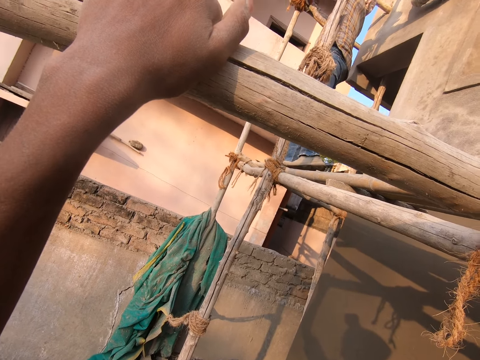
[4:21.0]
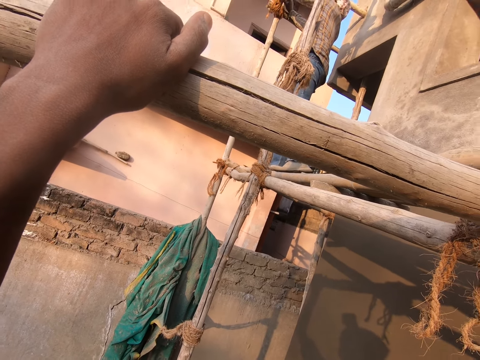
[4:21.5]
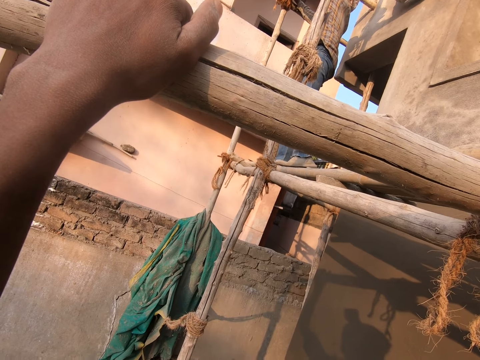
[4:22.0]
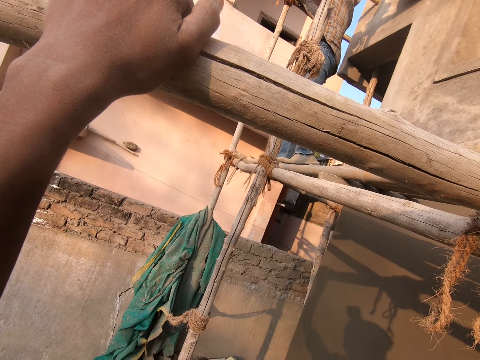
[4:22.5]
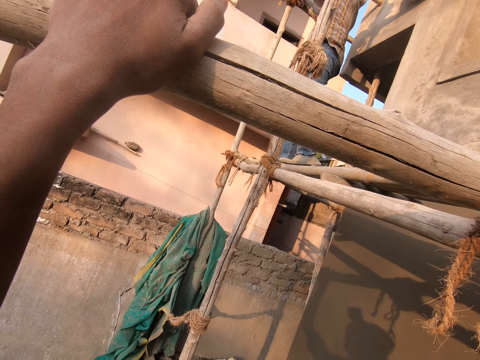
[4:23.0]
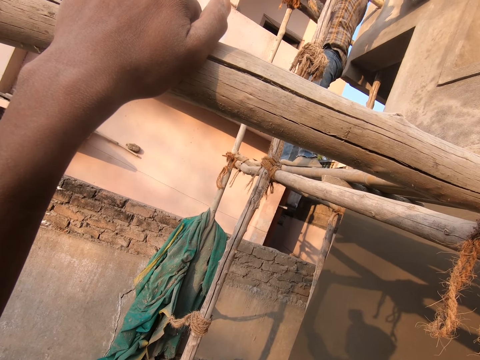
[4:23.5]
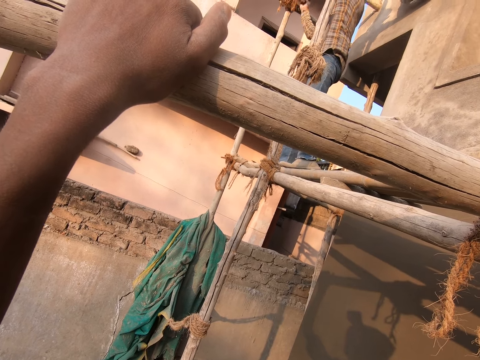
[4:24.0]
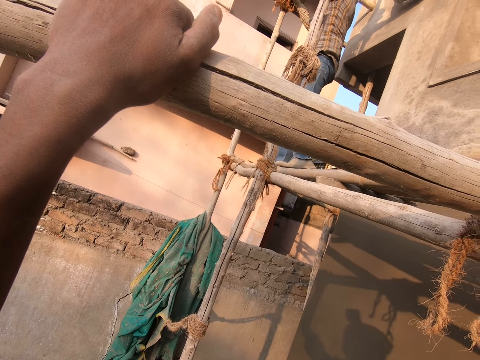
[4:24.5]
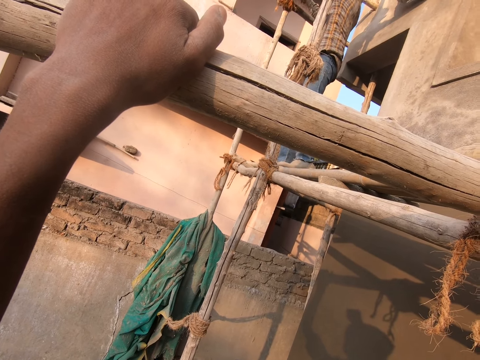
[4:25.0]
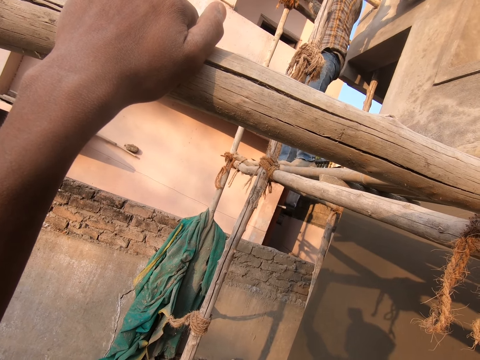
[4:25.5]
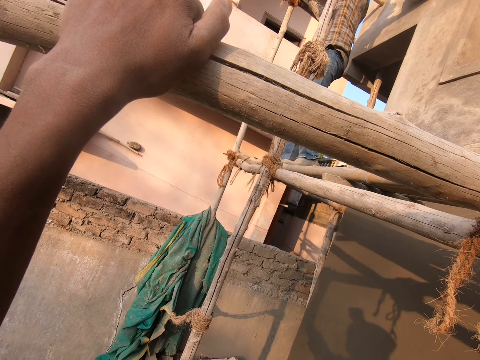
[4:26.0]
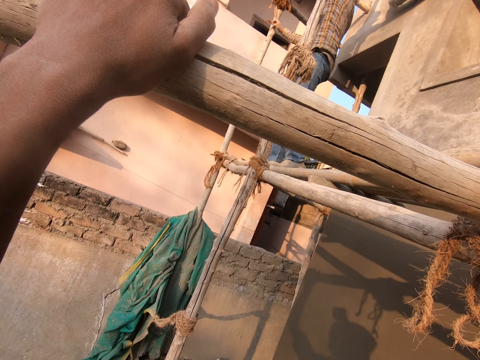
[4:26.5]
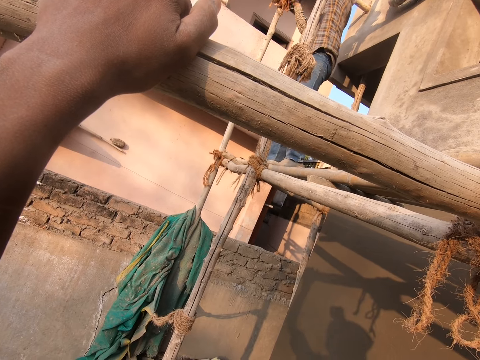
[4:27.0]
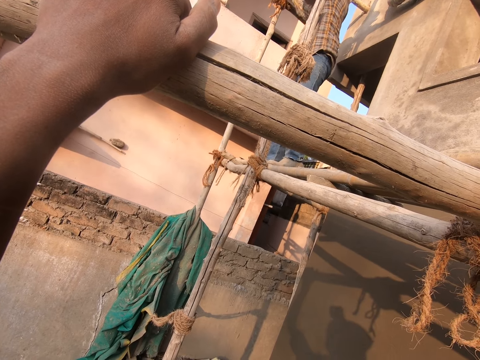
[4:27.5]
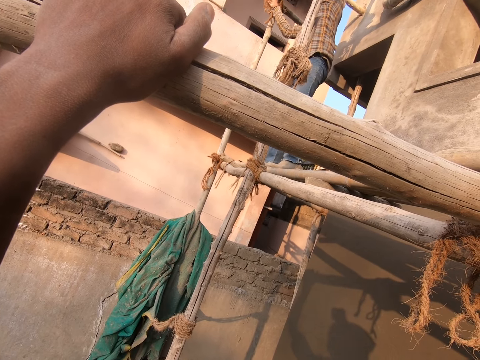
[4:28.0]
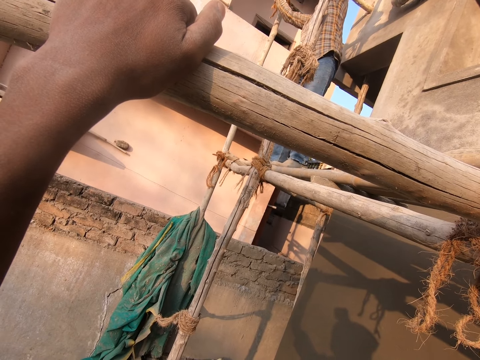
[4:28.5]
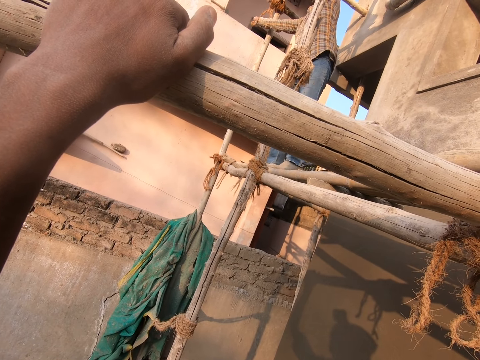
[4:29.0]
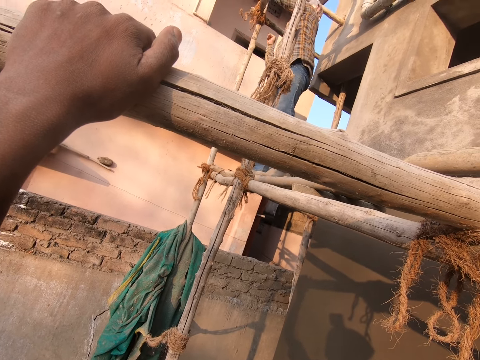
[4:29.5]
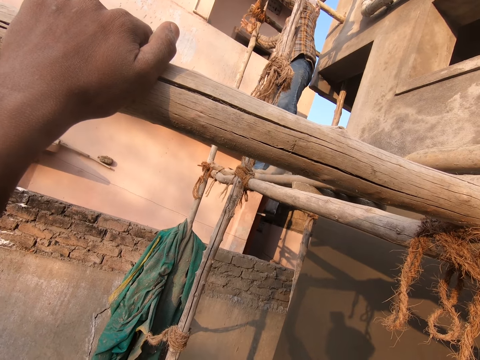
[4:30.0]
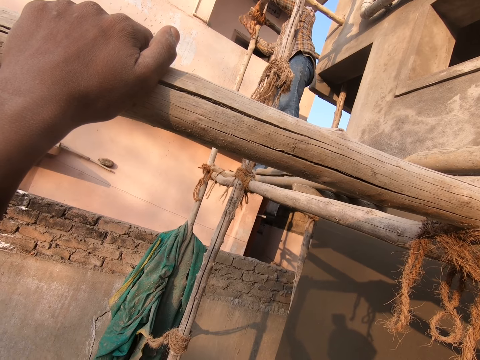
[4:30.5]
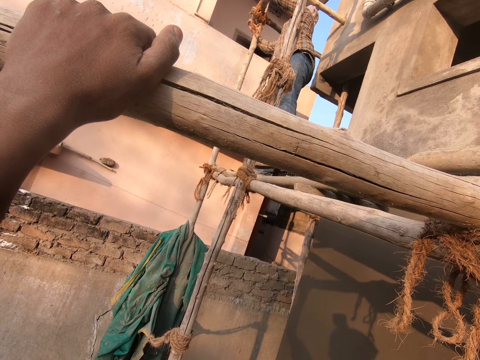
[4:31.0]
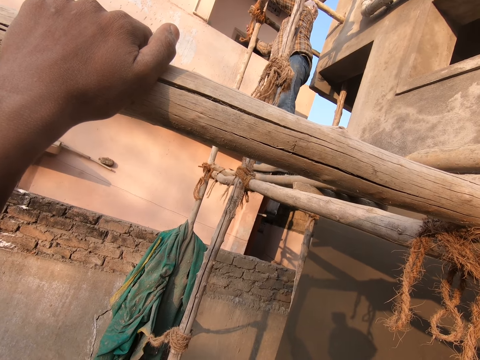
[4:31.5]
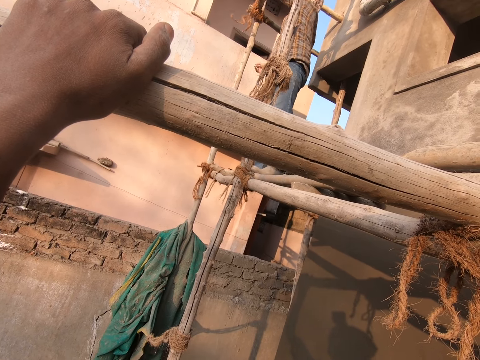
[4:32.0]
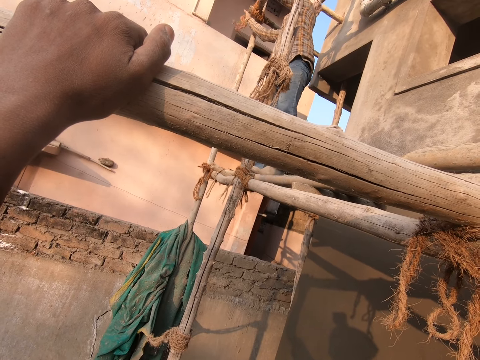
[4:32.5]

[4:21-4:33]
A man unties the rope around a part of the scaffold. The camera wearer looks around.

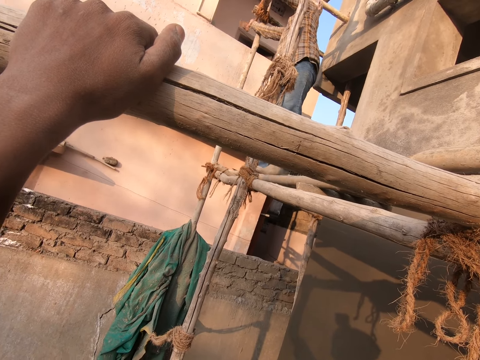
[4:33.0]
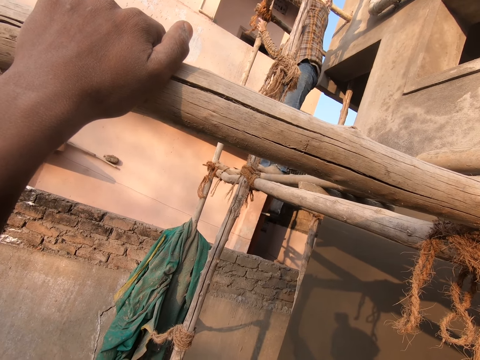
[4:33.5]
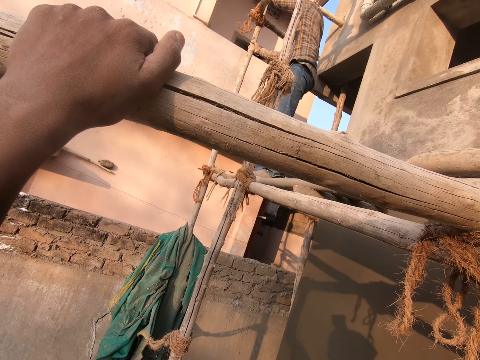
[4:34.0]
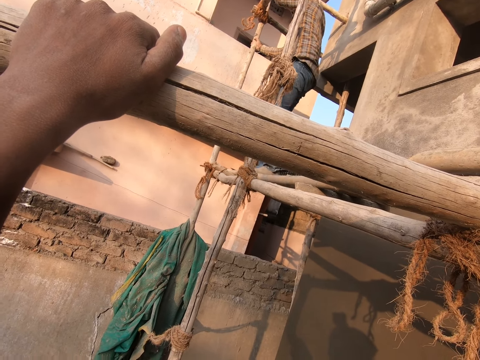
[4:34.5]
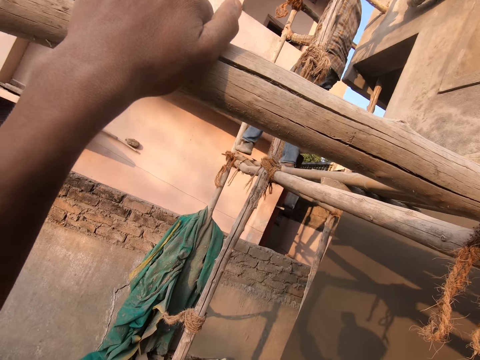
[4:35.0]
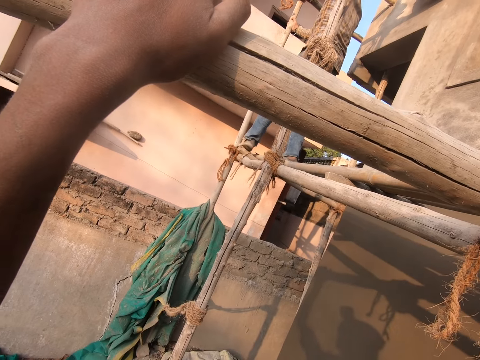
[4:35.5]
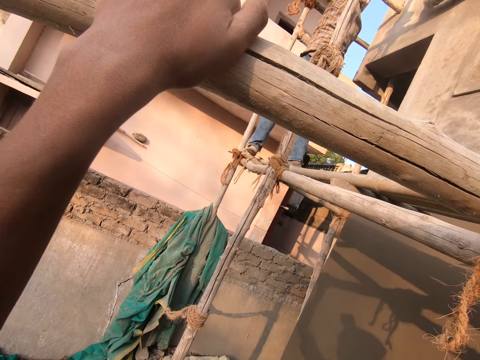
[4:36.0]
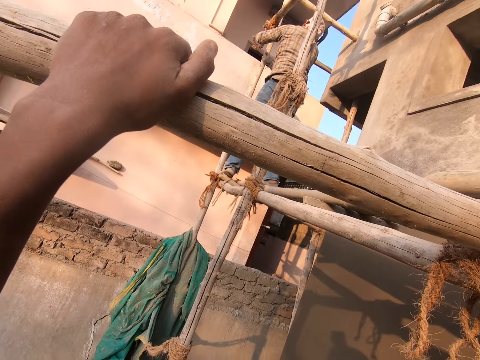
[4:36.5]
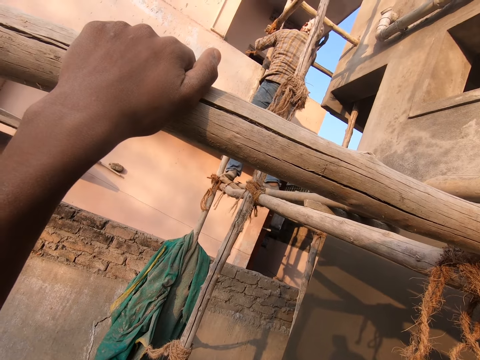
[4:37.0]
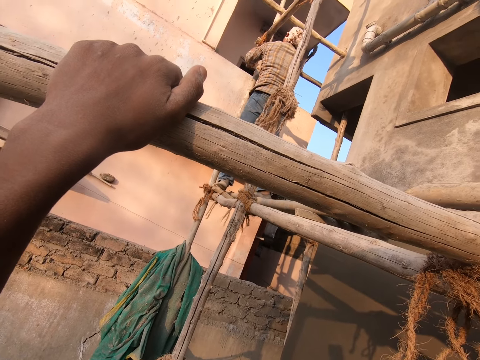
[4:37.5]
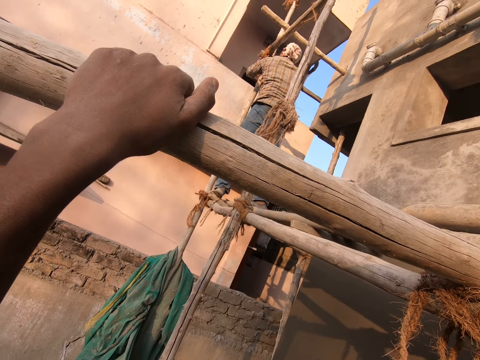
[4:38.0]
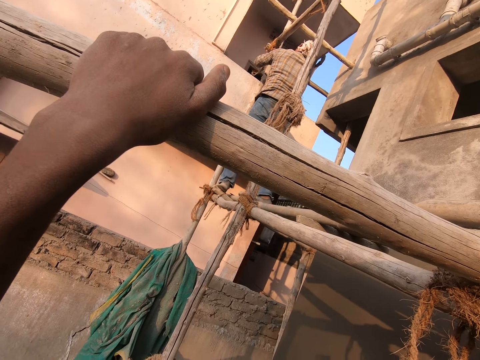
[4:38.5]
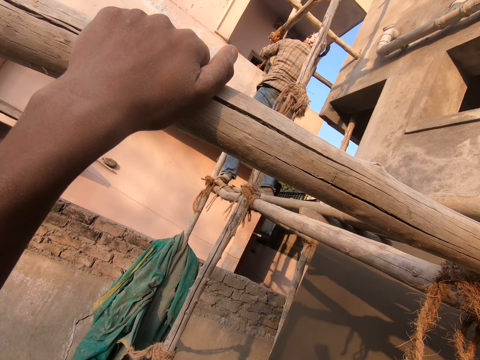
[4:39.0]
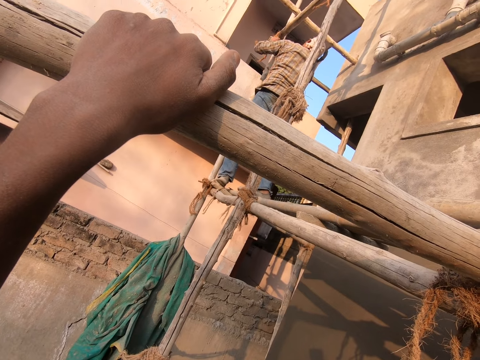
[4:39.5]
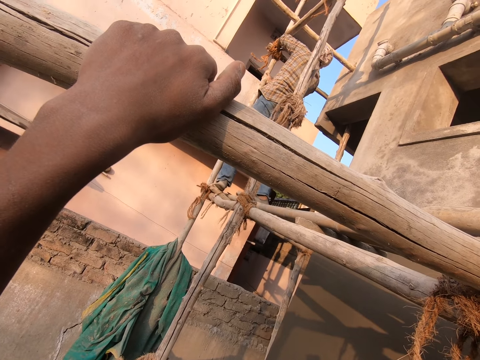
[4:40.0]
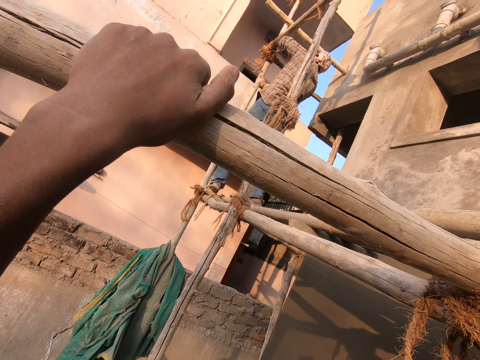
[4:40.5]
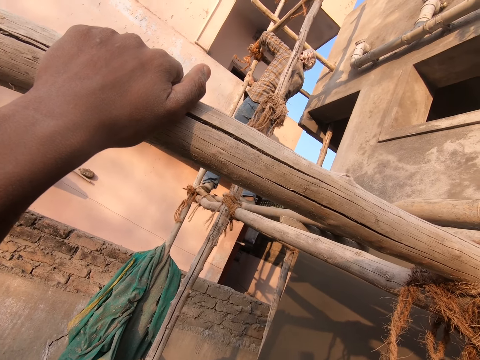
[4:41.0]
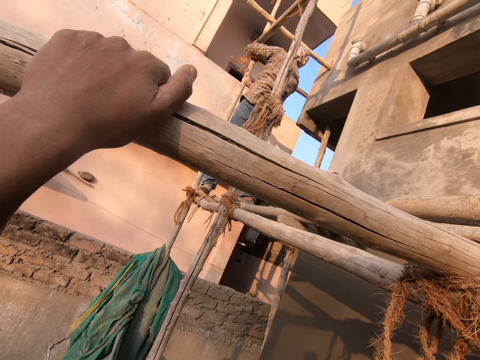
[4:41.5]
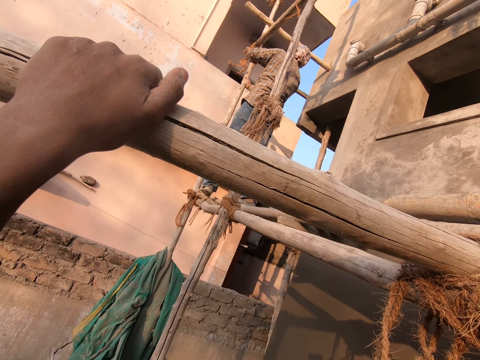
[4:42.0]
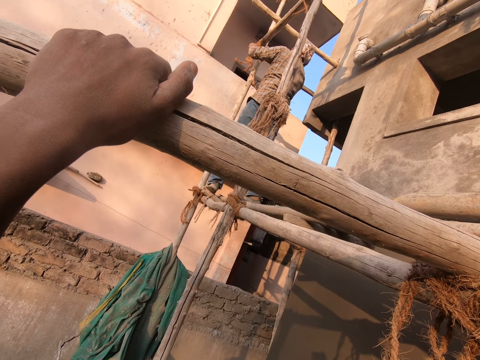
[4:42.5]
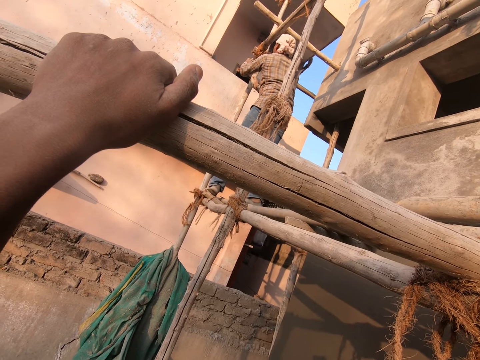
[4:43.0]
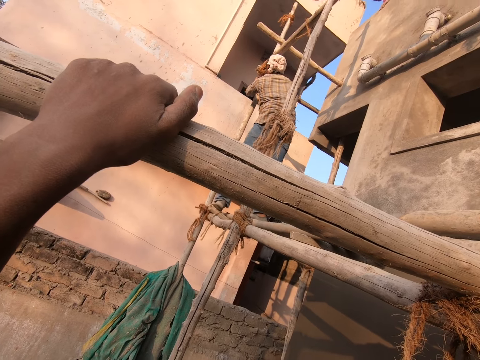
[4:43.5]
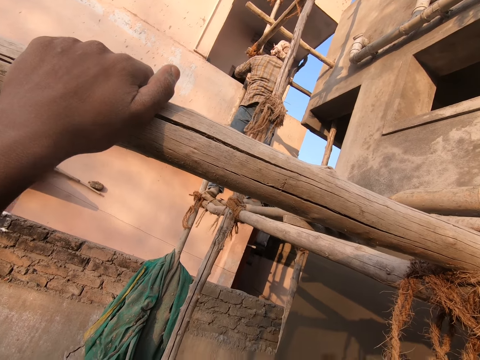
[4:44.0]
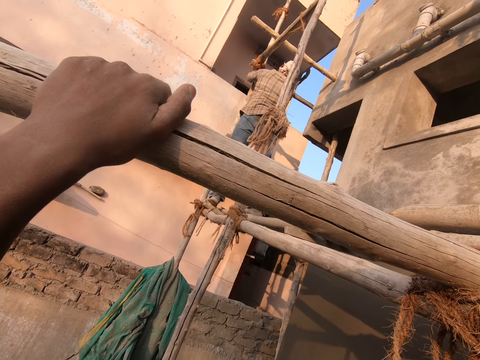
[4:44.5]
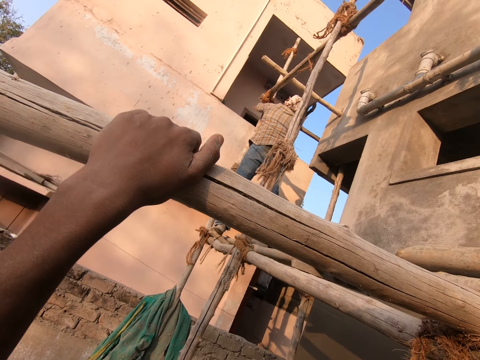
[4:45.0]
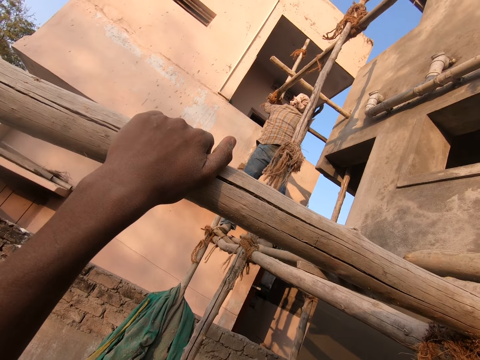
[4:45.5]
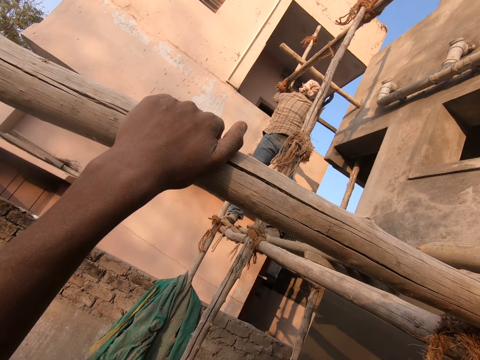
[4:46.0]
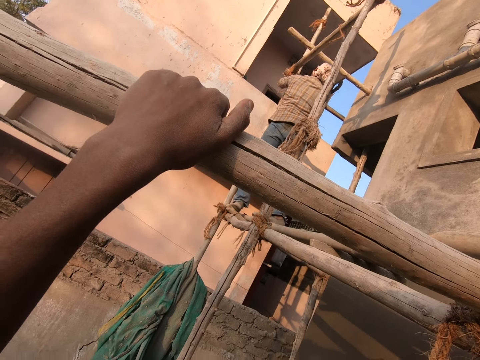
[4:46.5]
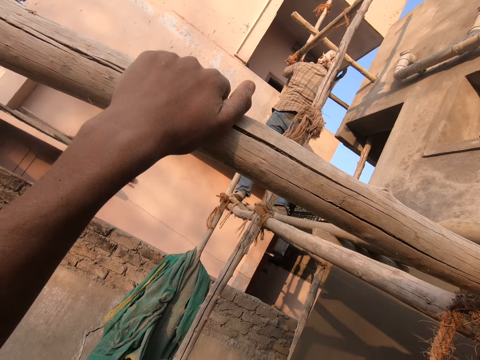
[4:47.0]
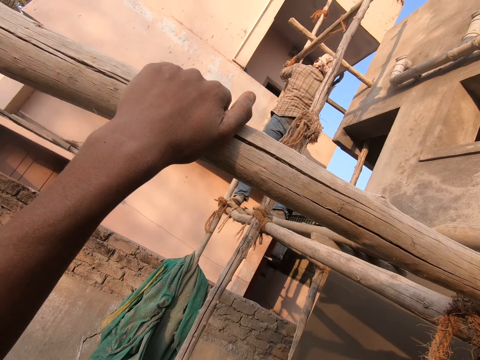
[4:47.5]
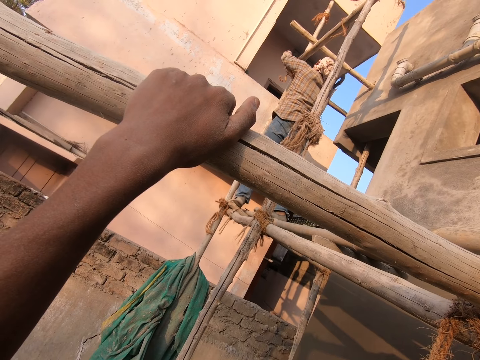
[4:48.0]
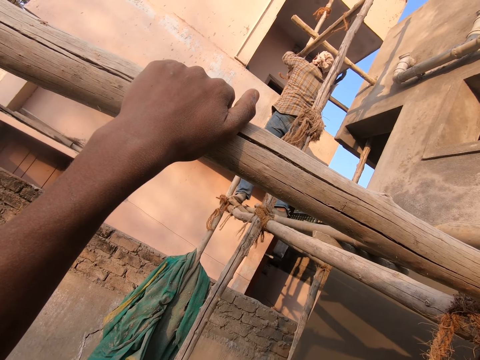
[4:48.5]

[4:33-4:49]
A man moves towards the scaffold's edge. The man makes a step forward on the pillar. The man unties the rope around a part of the scaffold.
